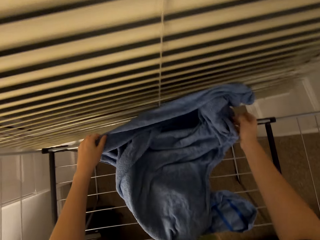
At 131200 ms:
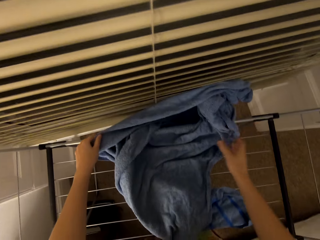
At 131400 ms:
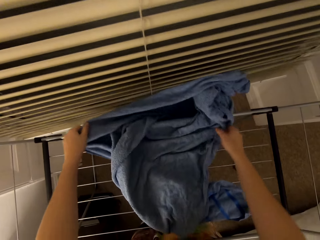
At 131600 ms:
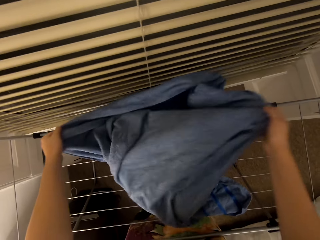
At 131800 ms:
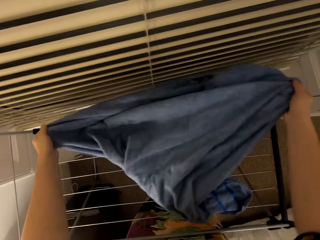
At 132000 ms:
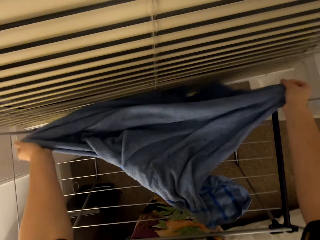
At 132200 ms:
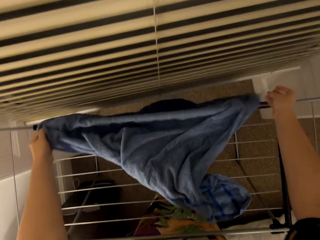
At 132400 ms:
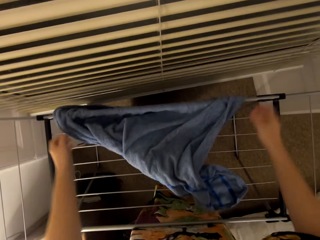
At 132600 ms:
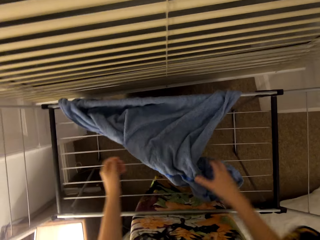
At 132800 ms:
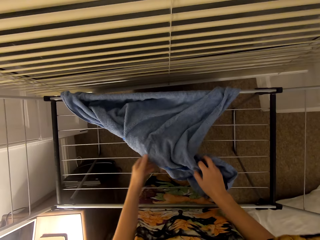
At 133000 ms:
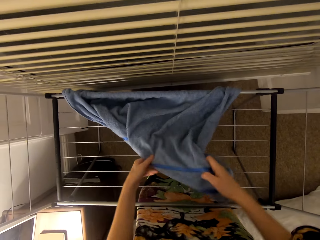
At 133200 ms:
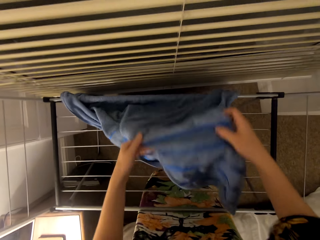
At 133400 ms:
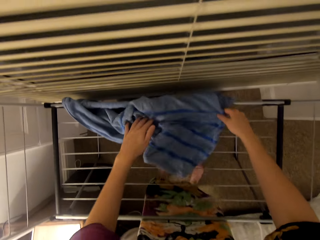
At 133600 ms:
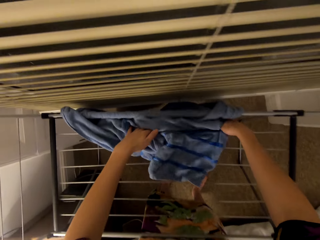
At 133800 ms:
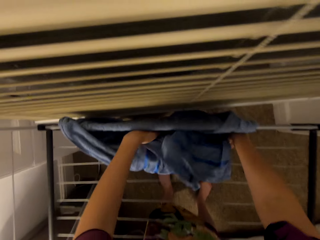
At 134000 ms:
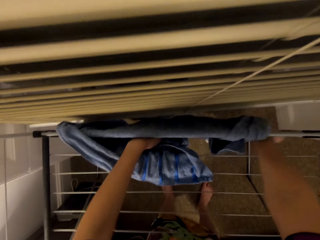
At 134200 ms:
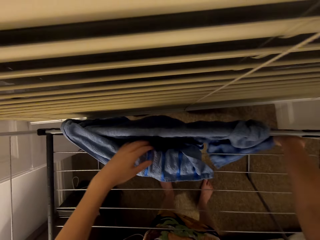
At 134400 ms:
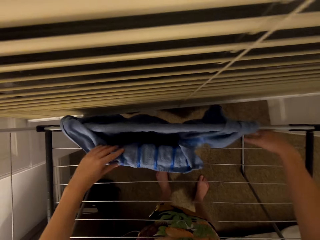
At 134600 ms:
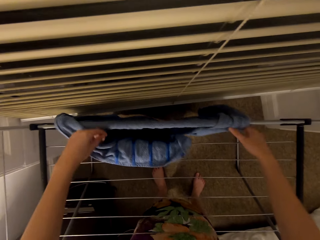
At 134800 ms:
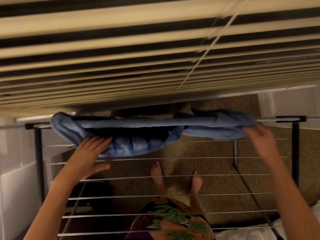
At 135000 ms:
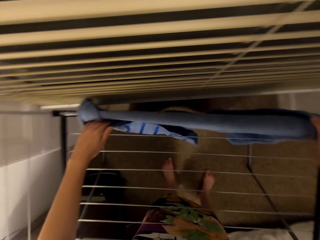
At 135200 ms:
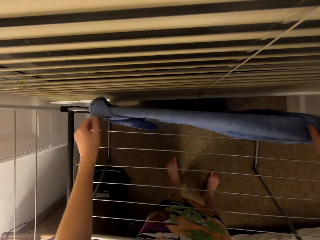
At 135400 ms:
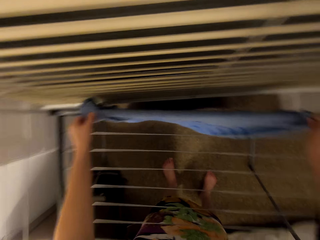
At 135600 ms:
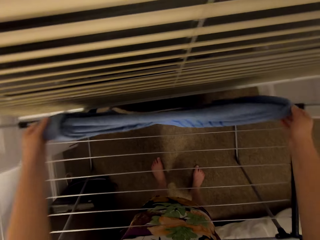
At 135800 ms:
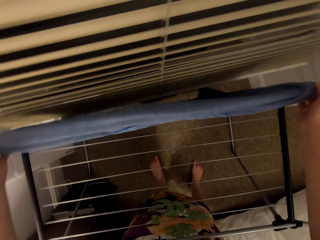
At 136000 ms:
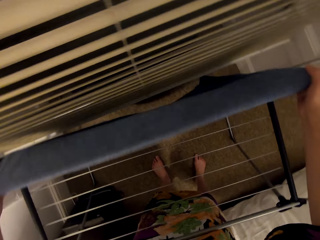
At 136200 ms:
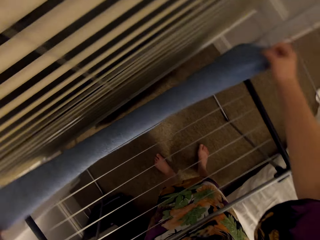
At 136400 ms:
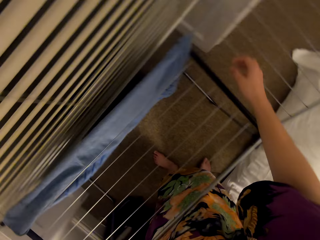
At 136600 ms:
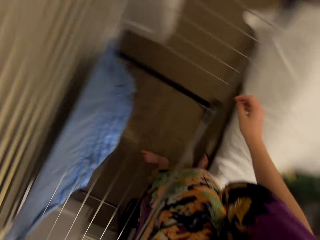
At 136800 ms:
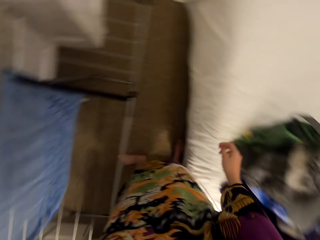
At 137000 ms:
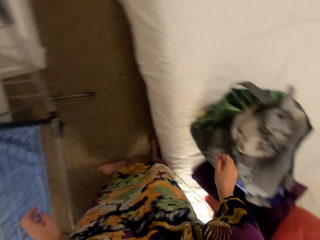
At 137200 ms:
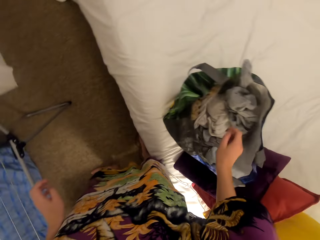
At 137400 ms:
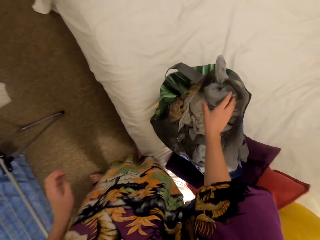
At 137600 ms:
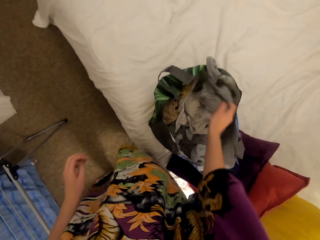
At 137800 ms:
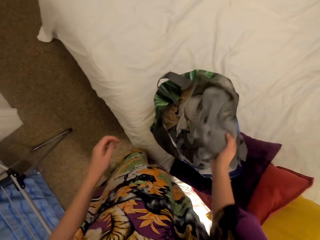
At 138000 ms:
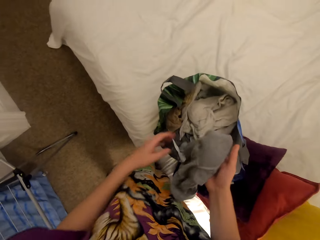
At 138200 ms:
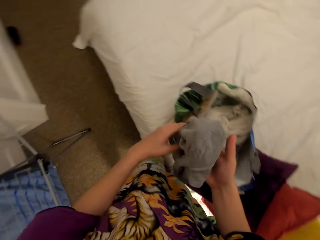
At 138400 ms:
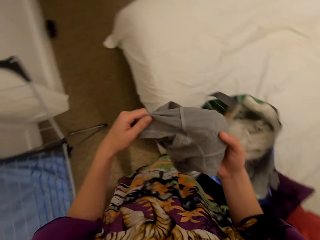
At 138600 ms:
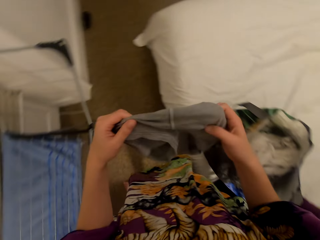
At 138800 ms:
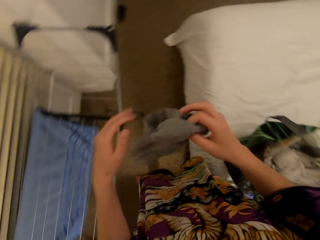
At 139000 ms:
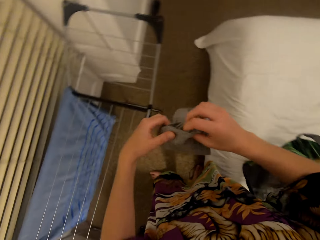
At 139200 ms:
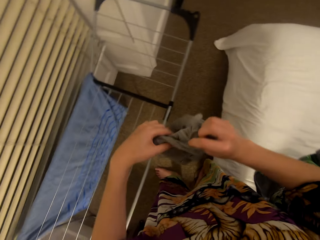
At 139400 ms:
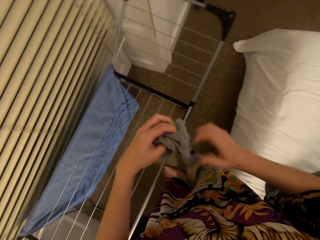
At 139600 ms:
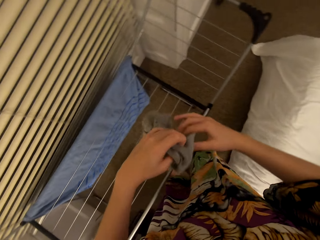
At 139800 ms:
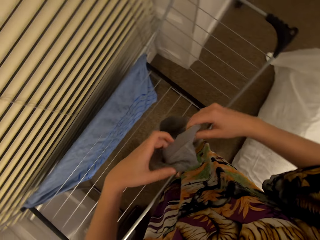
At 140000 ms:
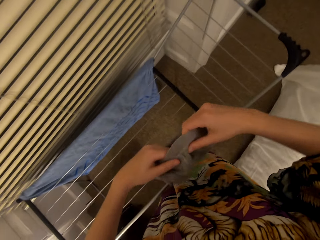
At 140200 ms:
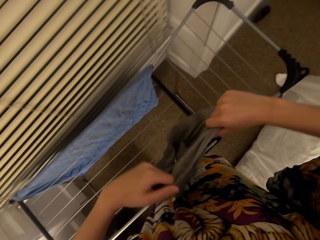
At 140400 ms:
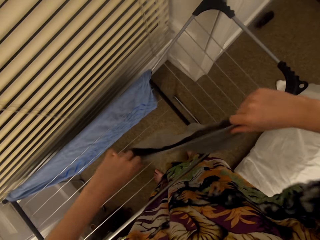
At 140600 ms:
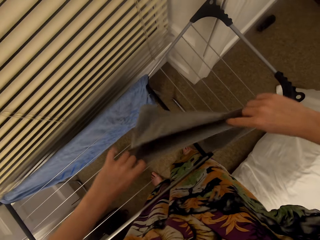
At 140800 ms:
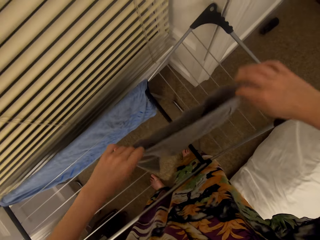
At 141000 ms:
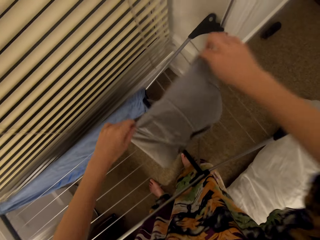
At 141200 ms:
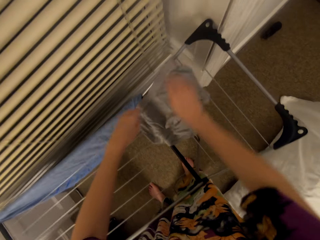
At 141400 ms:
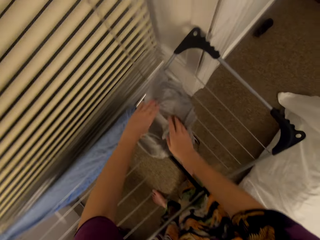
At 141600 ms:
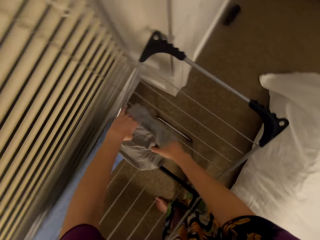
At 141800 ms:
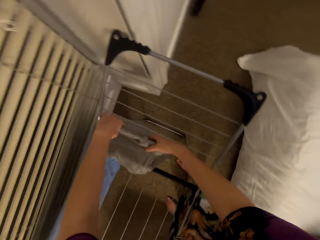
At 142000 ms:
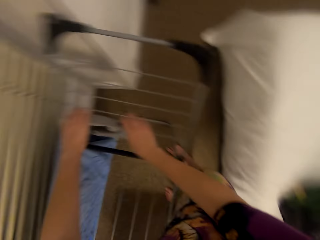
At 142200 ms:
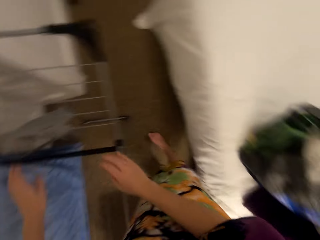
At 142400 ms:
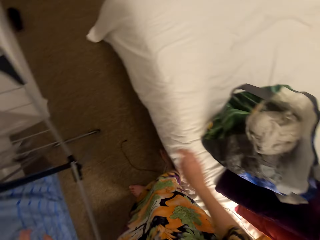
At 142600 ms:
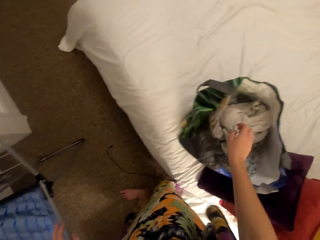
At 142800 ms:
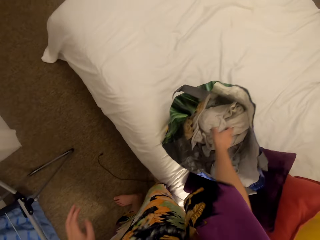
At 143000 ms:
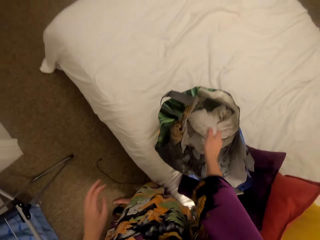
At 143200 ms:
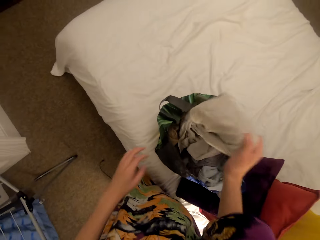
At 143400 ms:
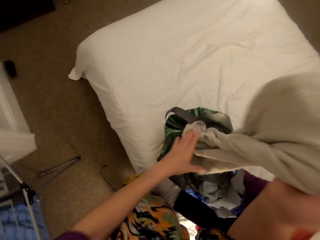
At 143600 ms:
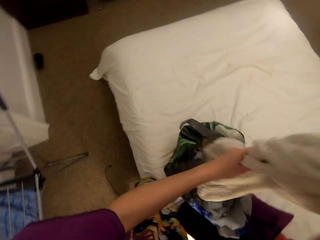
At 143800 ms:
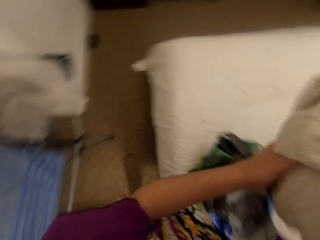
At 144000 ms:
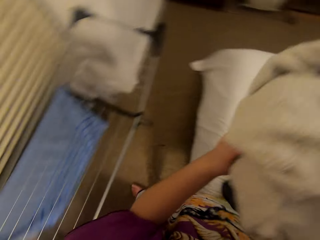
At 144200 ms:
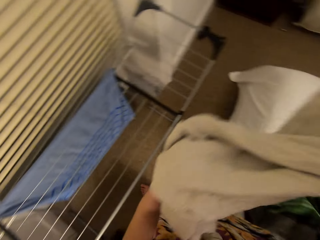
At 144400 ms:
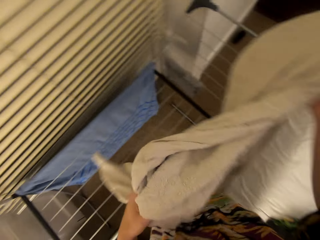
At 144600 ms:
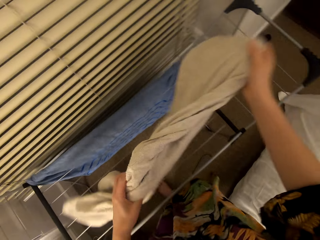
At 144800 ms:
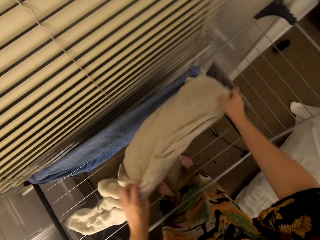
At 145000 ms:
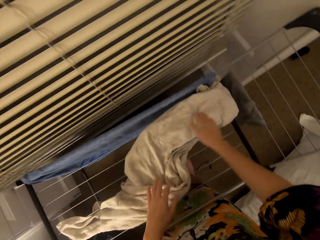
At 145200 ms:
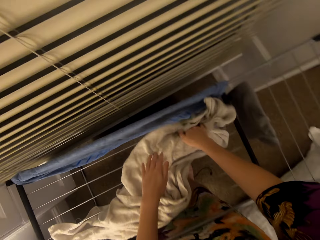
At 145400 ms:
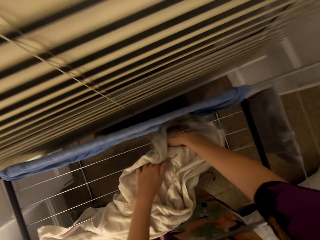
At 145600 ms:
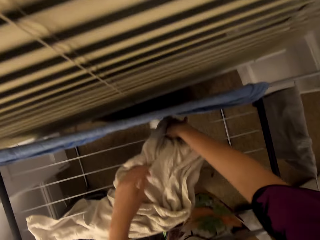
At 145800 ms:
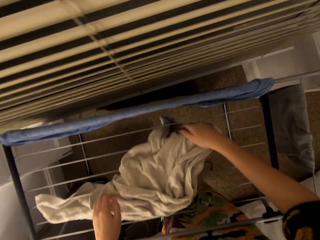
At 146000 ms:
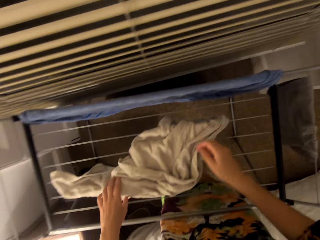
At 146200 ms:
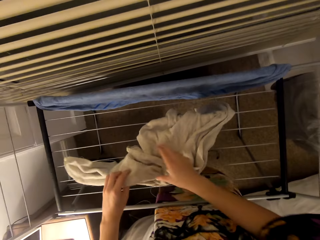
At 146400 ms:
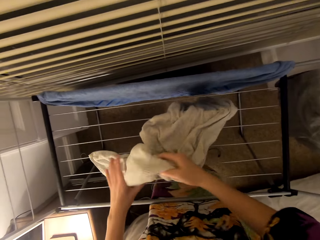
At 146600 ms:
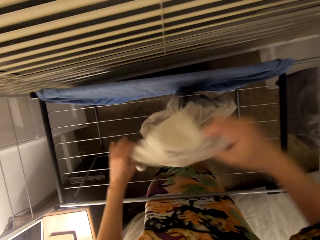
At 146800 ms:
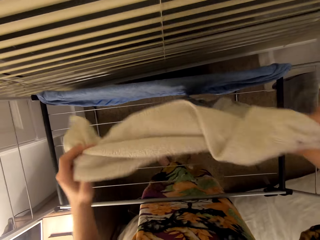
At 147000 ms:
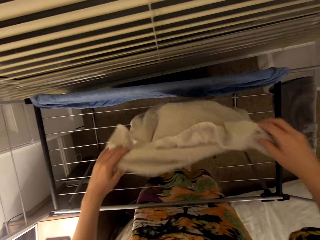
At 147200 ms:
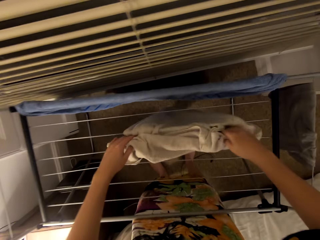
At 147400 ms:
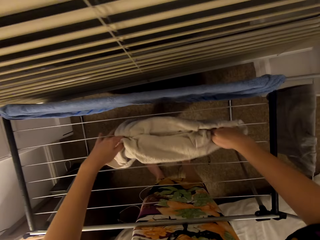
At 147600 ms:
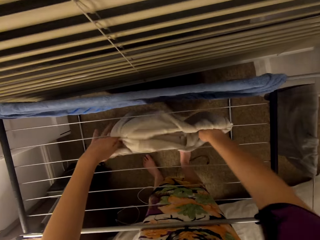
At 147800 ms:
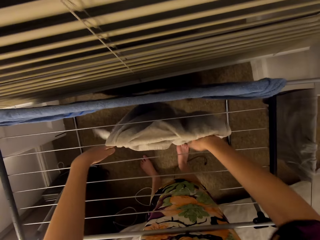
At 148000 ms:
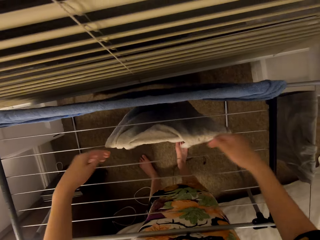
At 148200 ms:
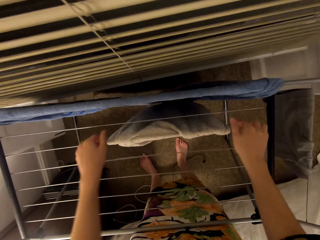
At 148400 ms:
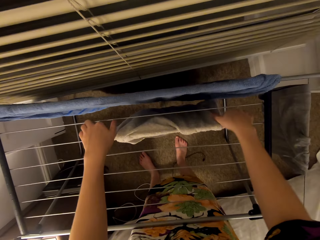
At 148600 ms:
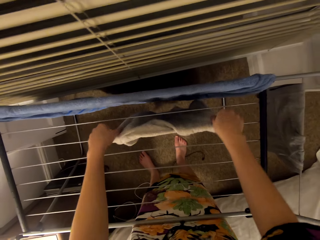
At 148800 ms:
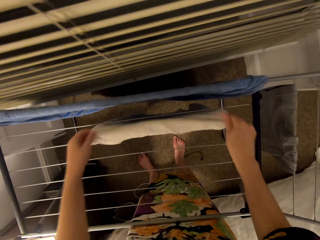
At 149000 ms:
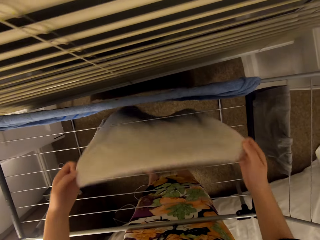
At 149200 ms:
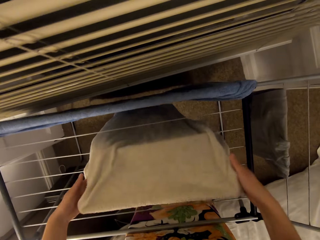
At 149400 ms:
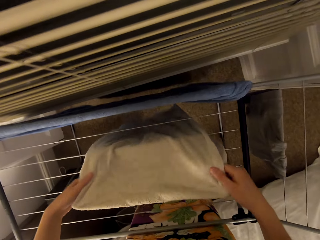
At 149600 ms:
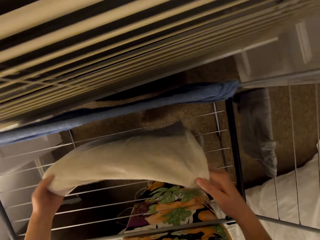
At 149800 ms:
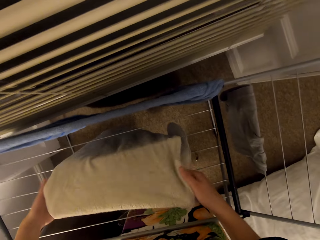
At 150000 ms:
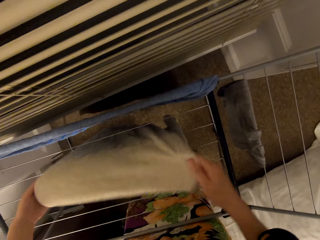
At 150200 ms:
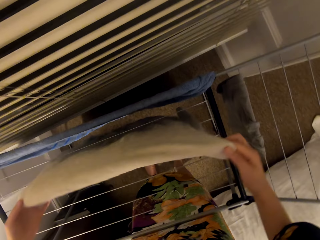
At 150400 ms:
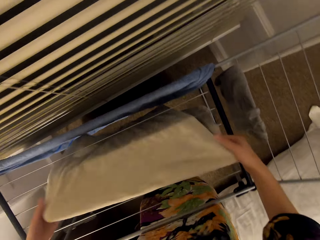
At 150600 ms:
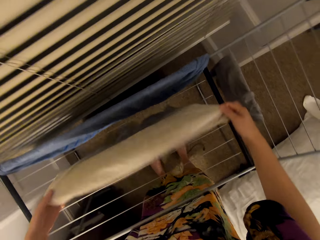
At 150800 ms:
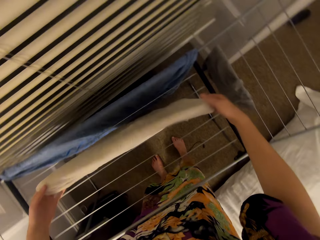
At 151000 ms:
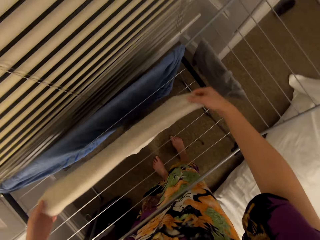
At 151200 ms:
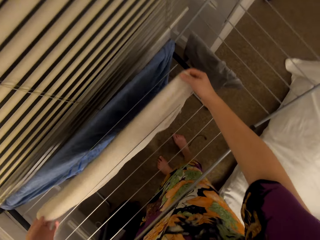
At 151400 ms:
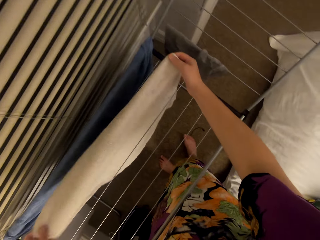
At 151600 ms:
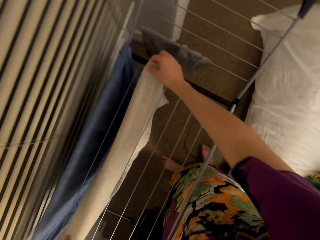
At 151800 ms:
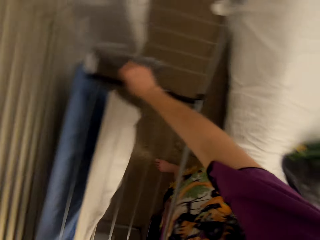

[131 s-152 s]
The camera wearer puts the towel in the drying rack. They pick up an underwear. They put the underwear on the drying rack. They pick up a towel from the bag. They put the towel in the drying rack.
